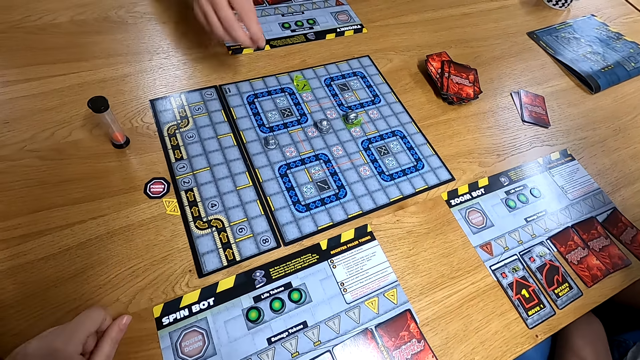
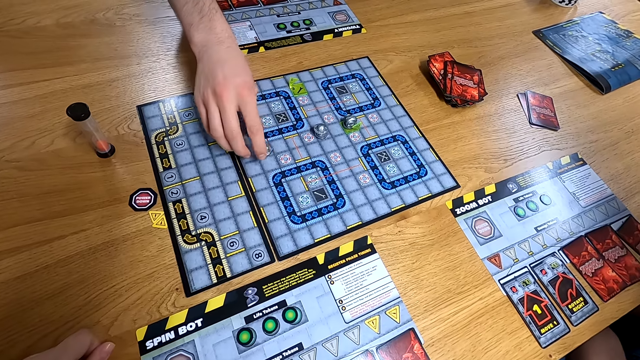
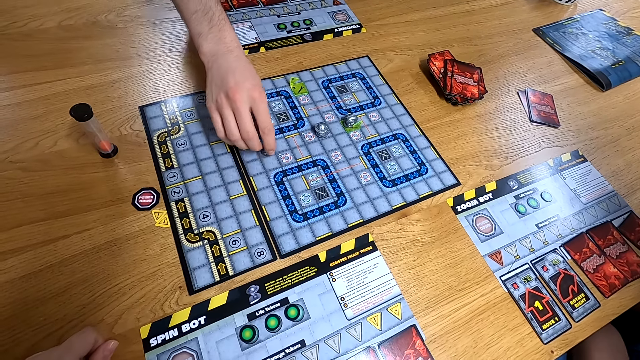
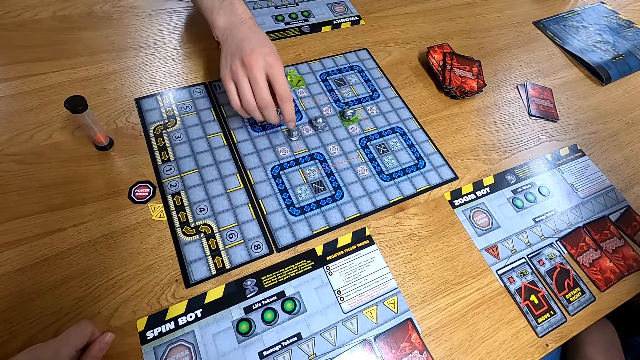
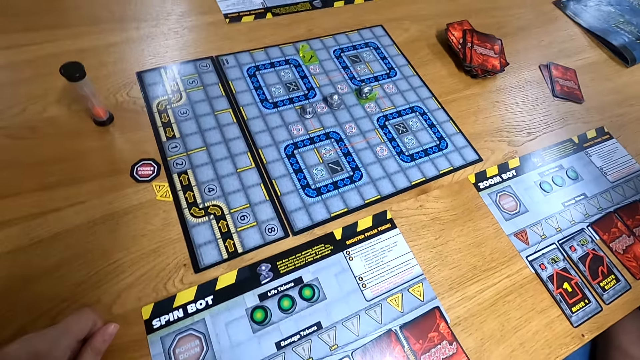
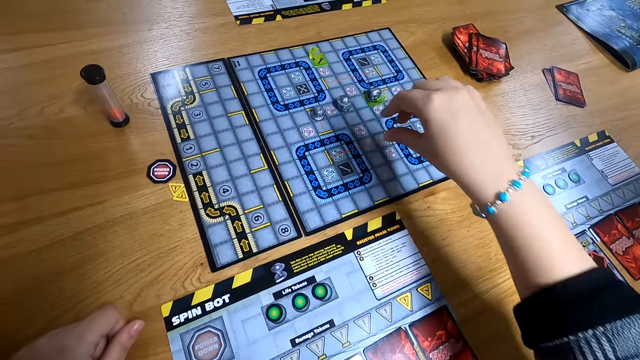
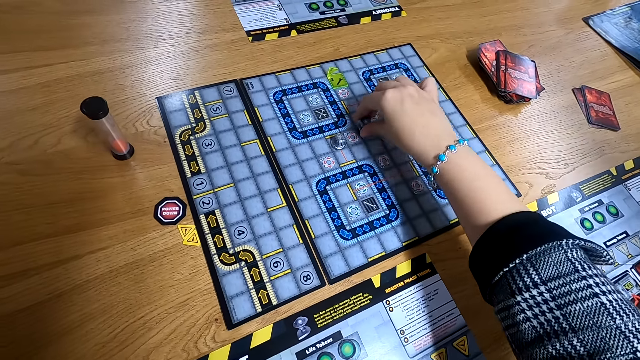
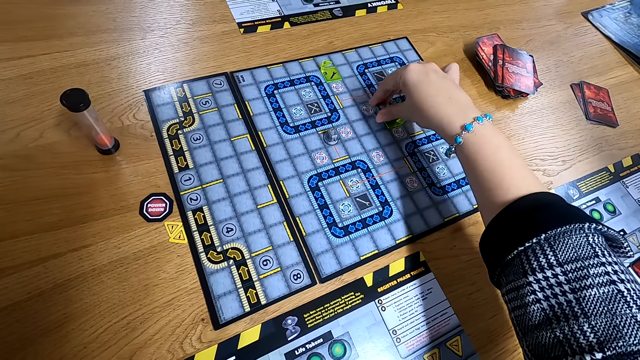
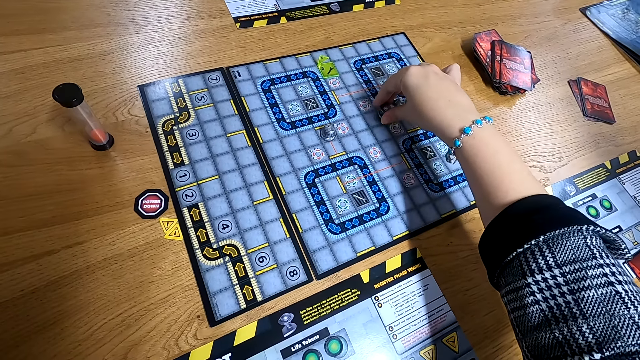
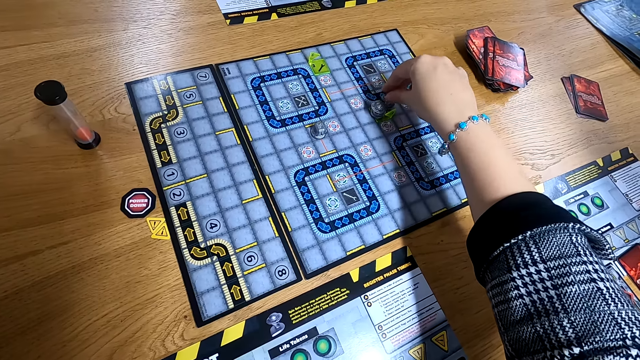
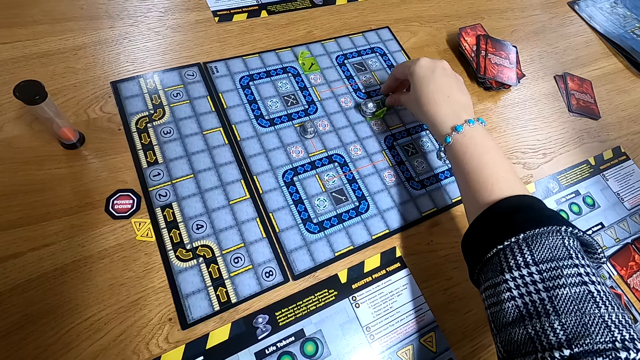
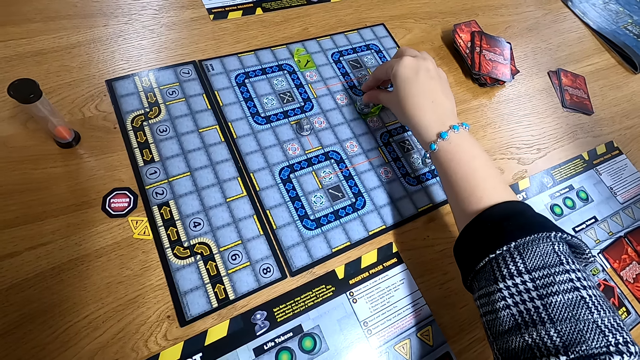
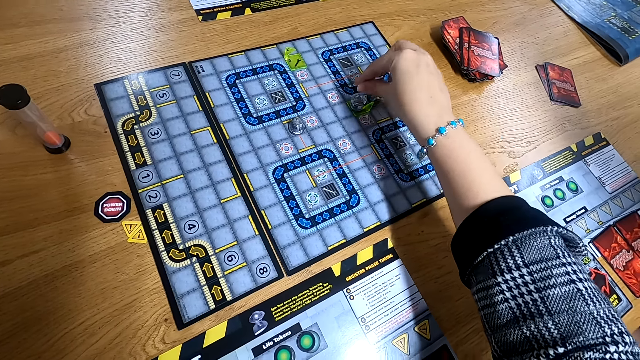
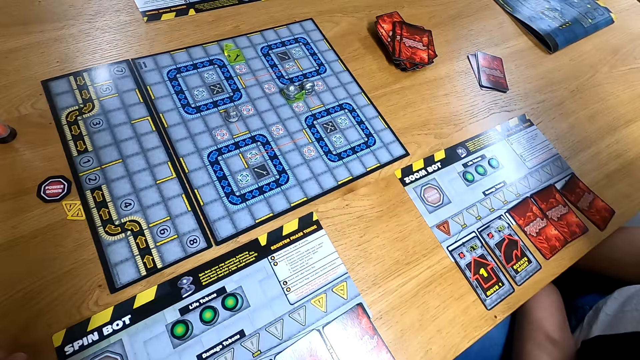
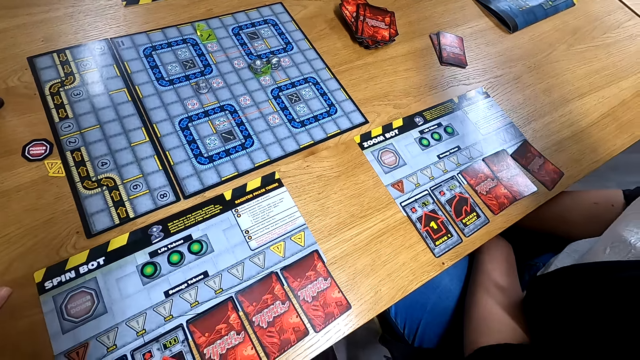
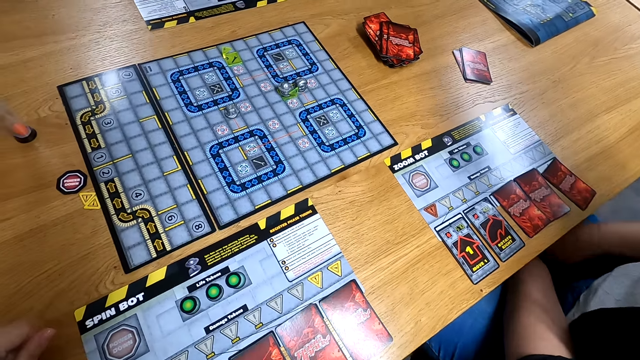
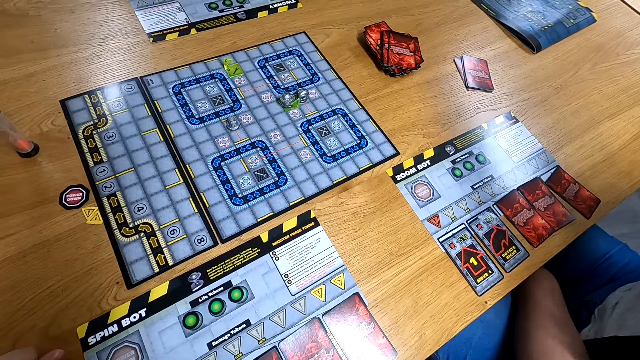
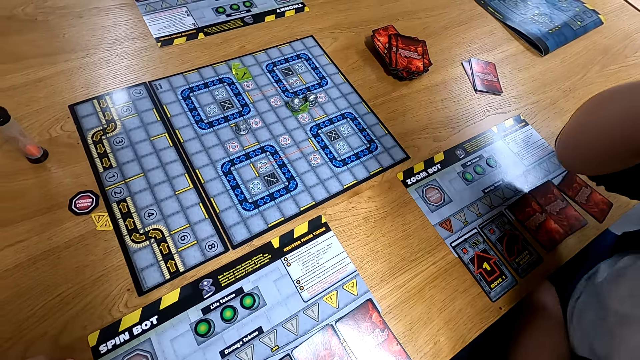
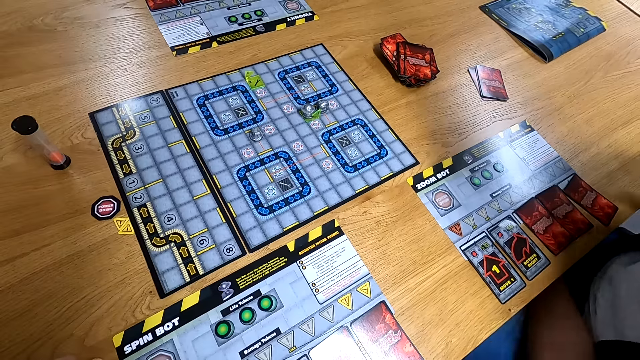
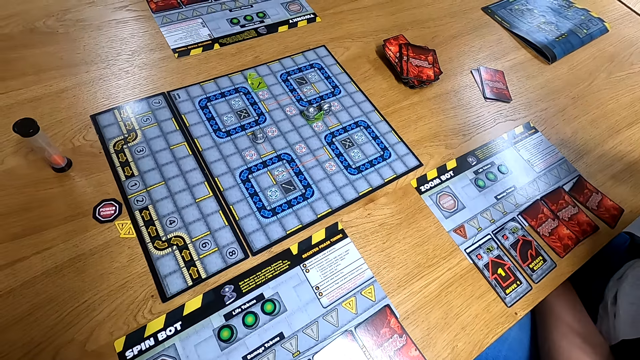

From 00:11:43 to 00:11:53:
The camera wearer gestures with her left hand. The man moves the game piece on the board game with his right hand. The camera wearer picks up the game piece from the board game with her right hand. She drops the game piece on the board game with her right hand. She moves the game piece on the board game with her right hand. She moves it again.

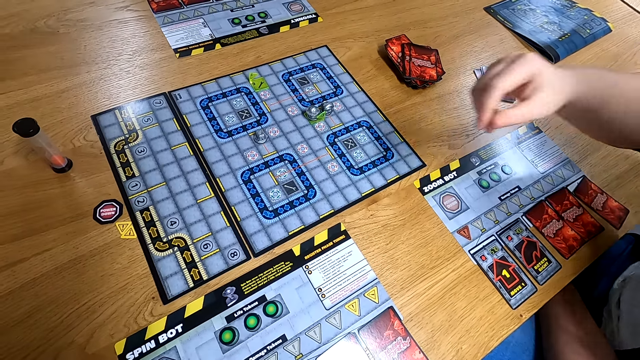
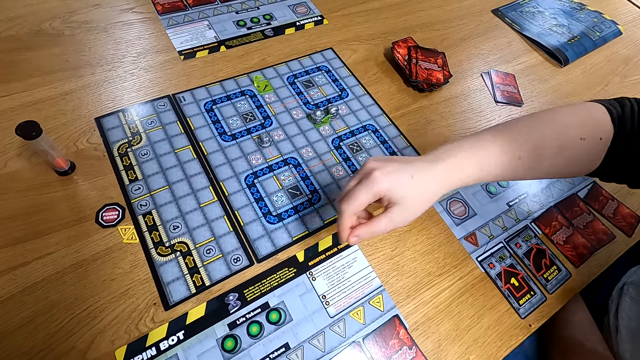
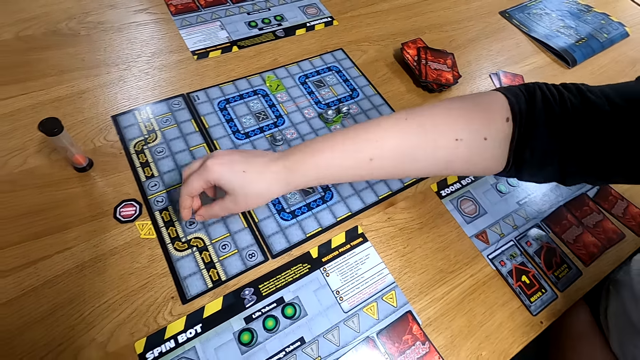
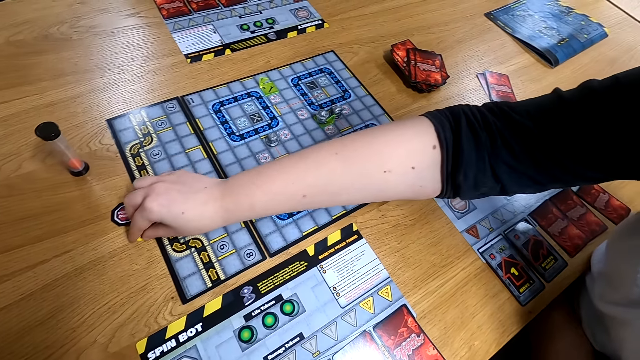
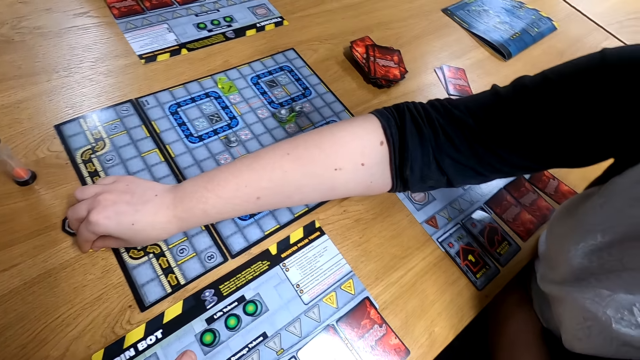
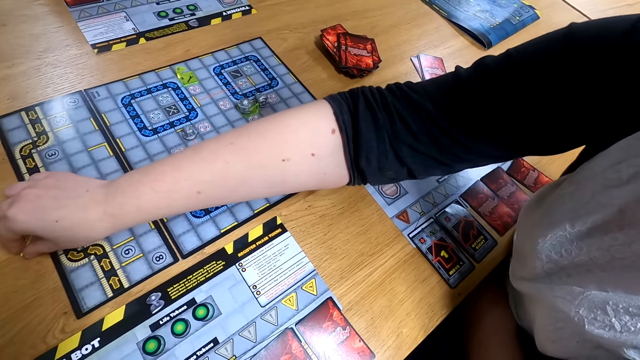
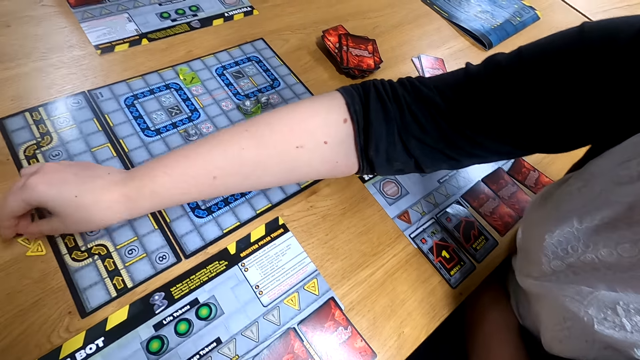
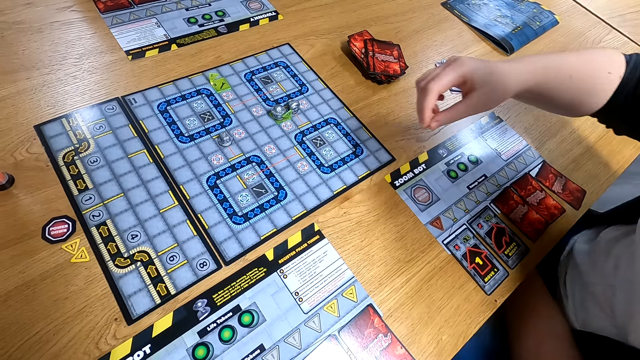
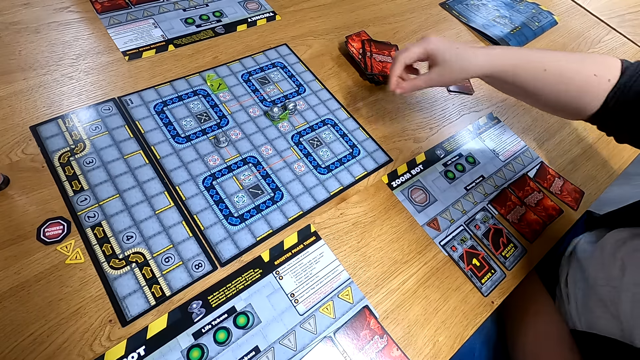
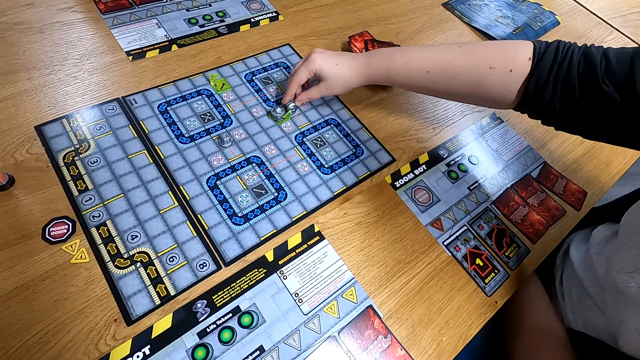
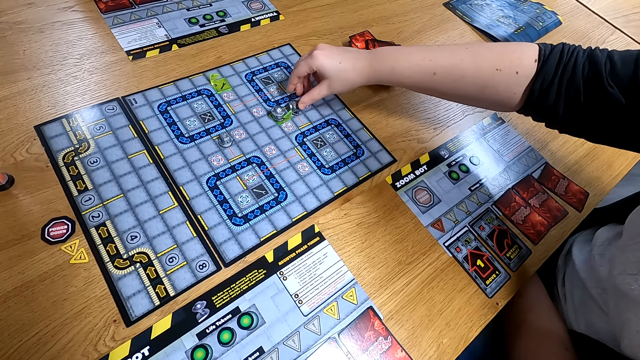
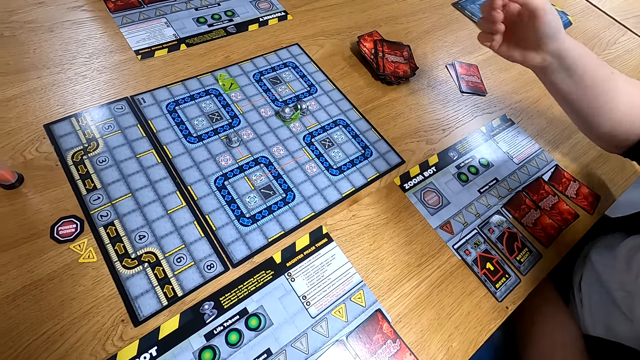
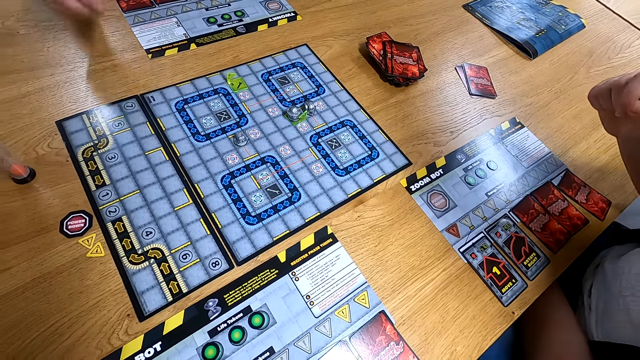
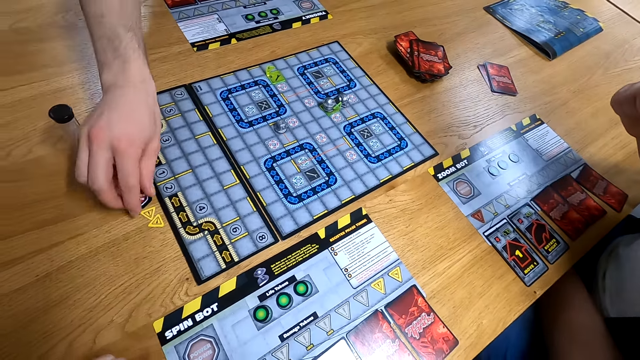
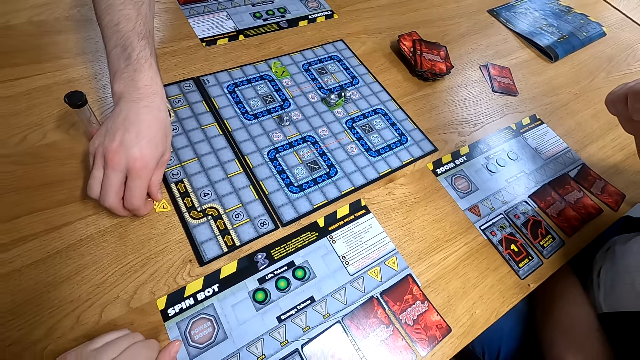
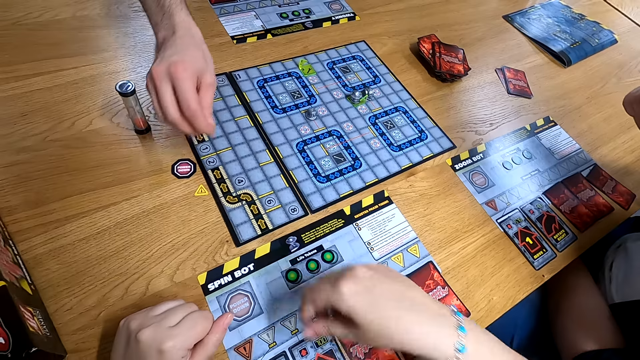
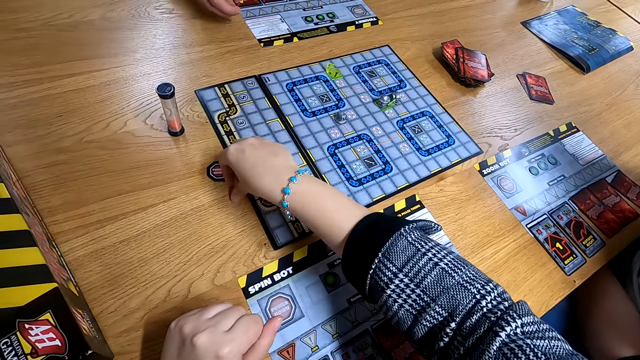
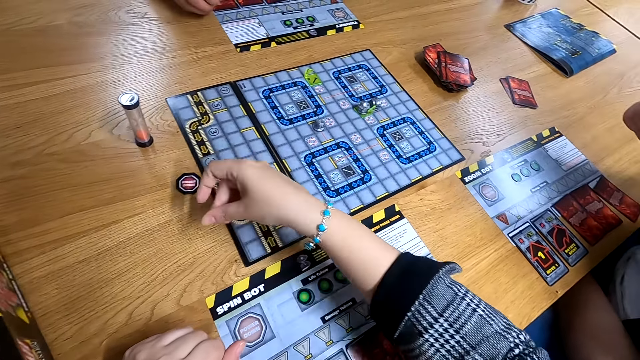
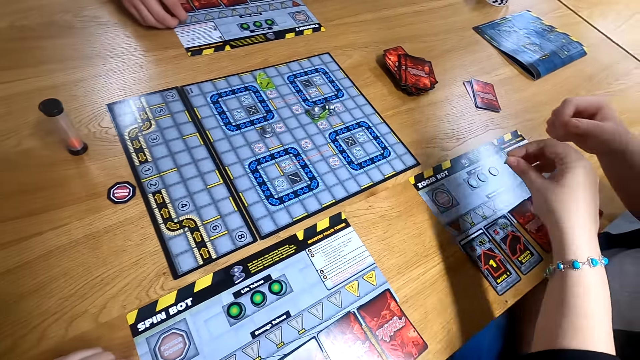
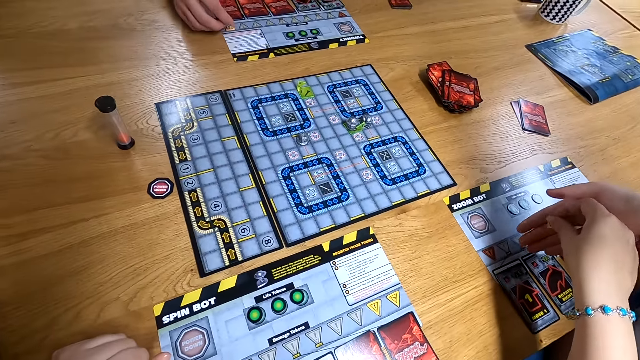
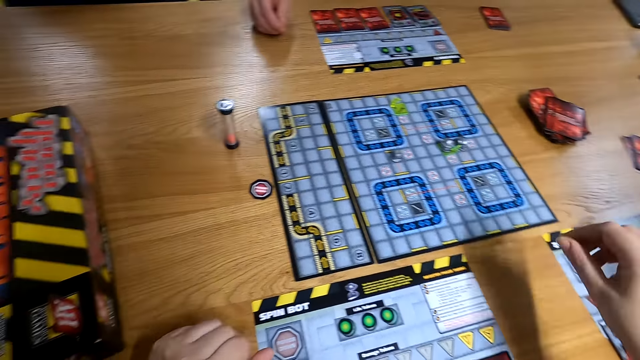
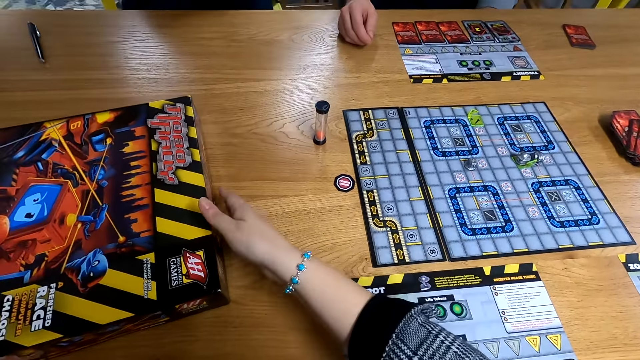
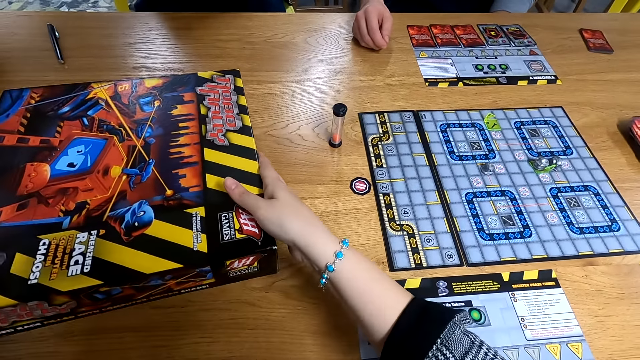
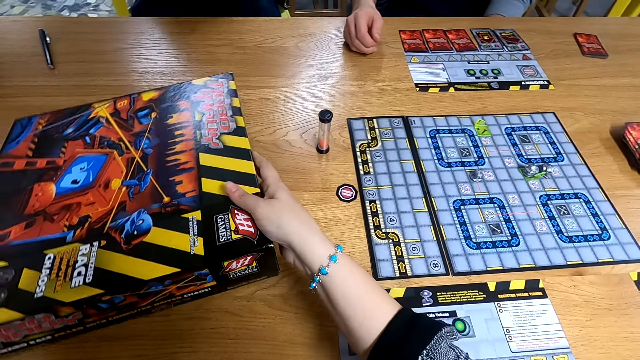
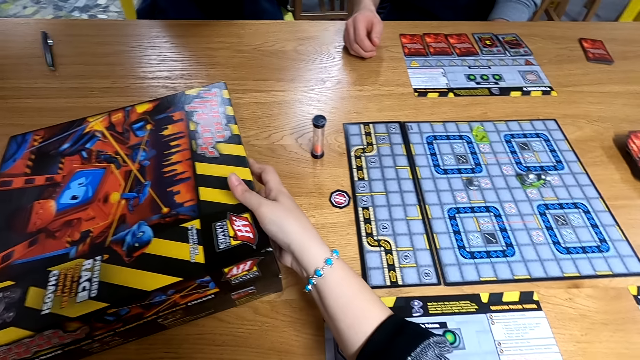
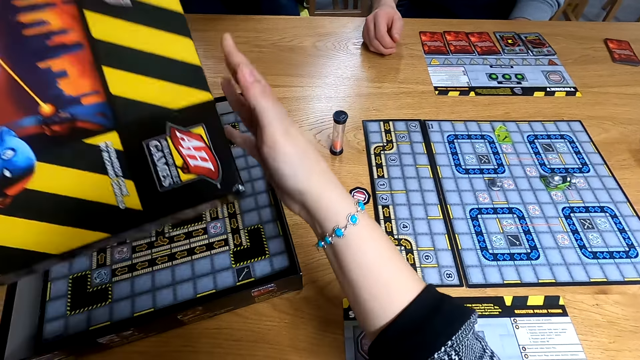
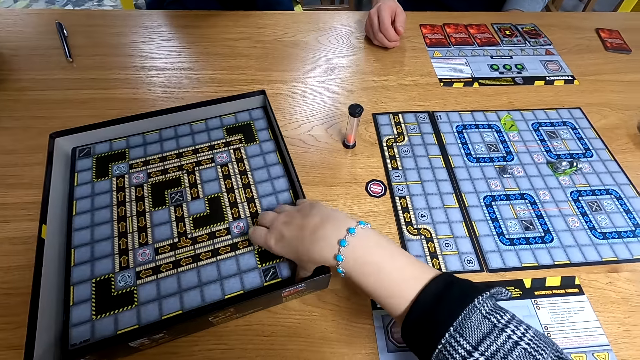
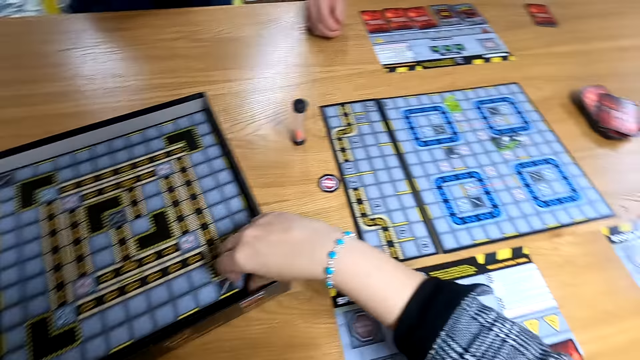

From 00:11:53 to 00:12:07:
The woman touches a game token on the table with her right hand. She turns the game piece on the game board with her right hand. The man picks up the game token from the table with his right hand. The camera wearer picks up the game token from the table with her right hand. The man drops the game token on the board game with his right hand. The camera wearer drops the game token in the woman's right hand with her right hand. She lifts the game box cover on the table with her hands.
